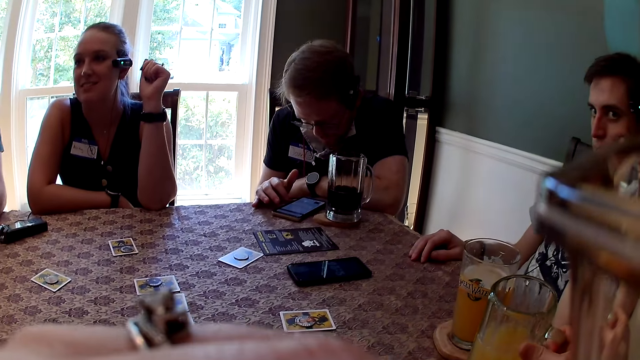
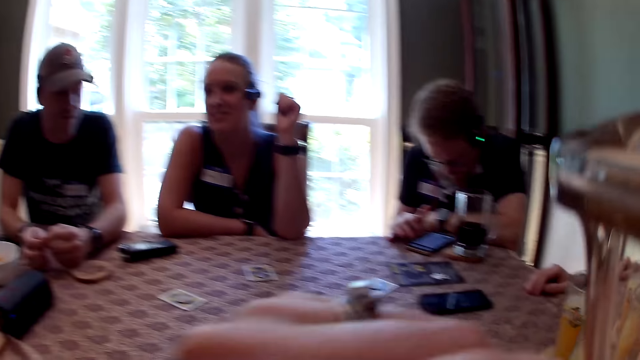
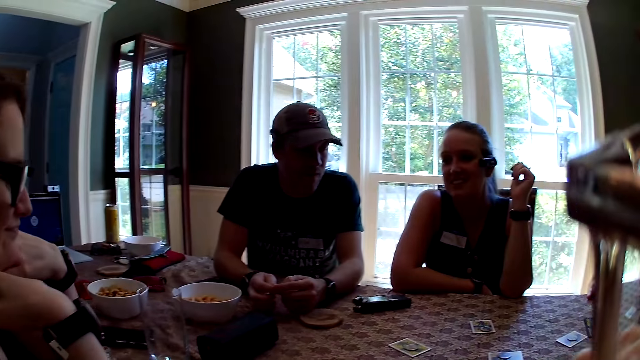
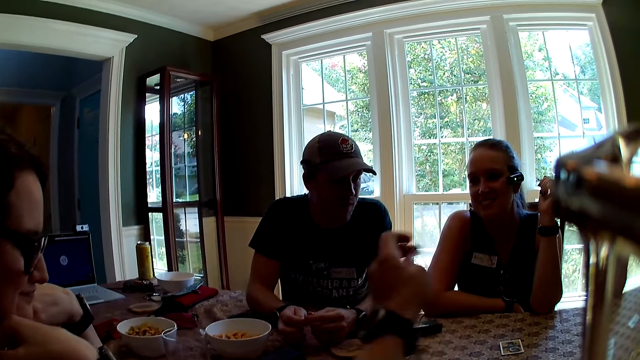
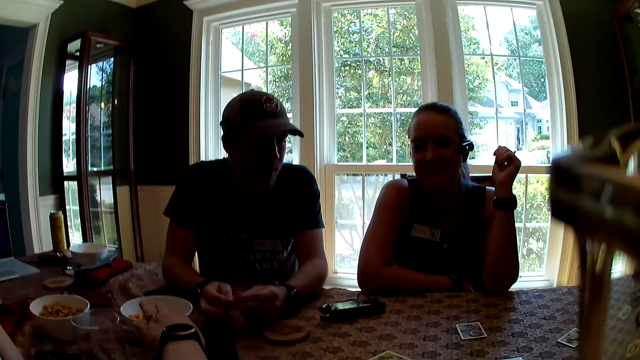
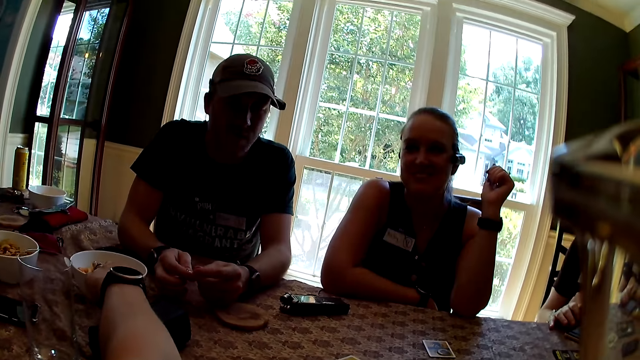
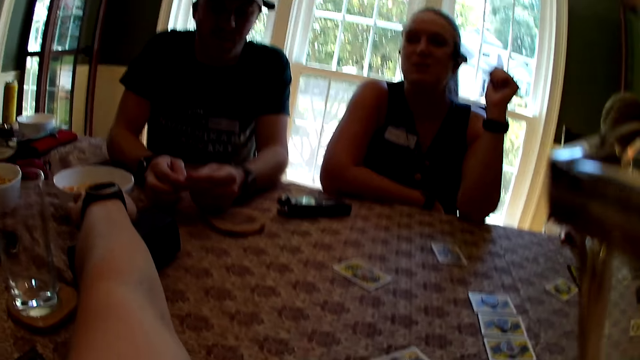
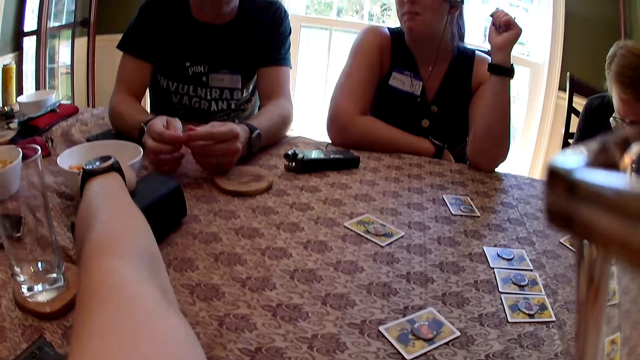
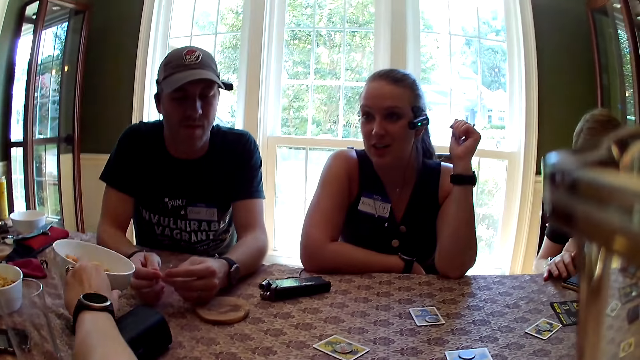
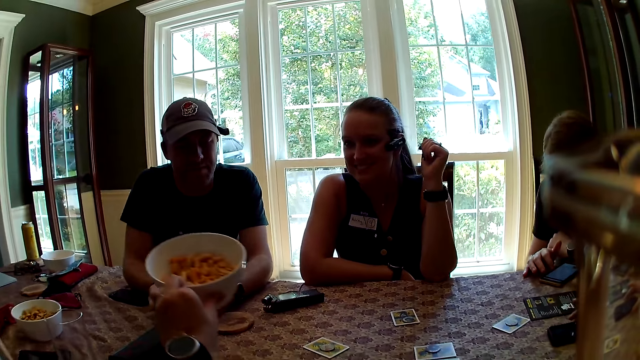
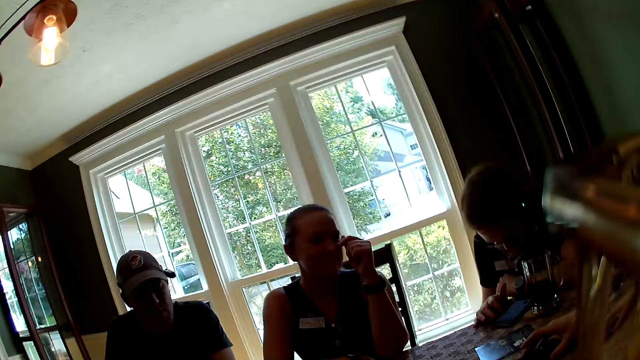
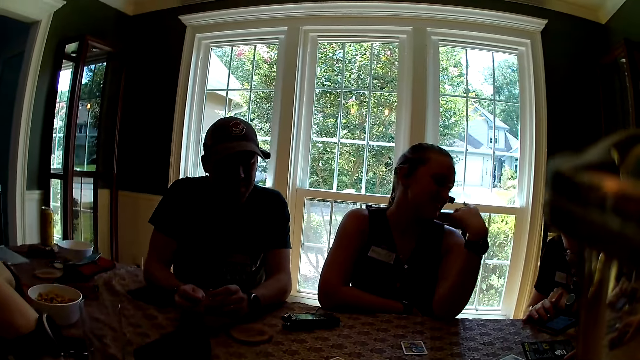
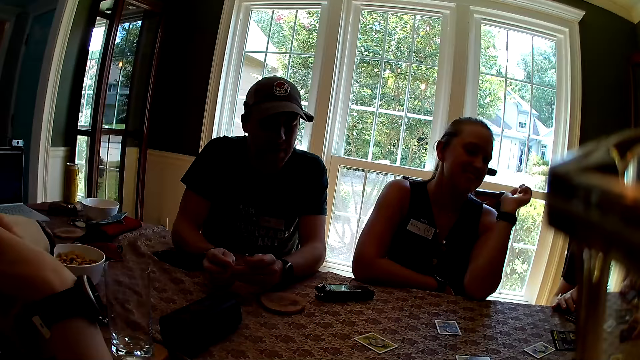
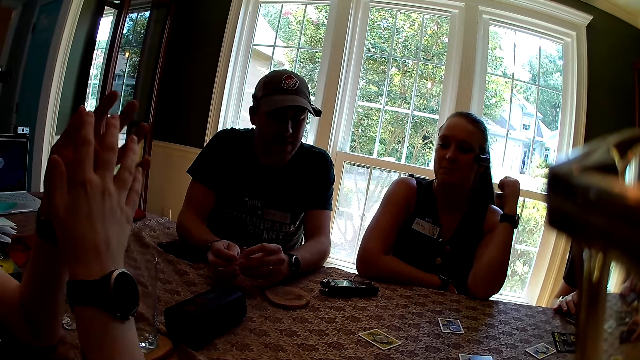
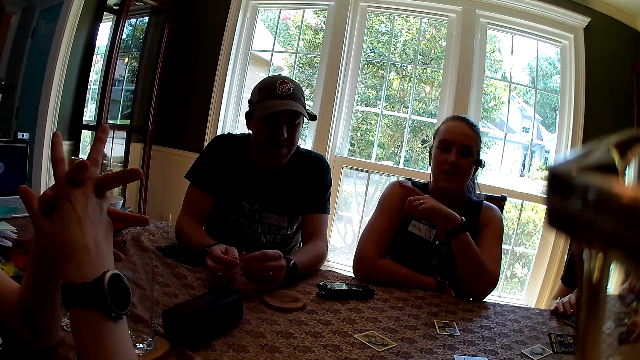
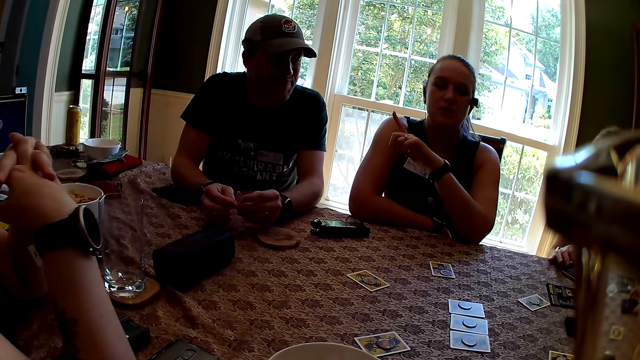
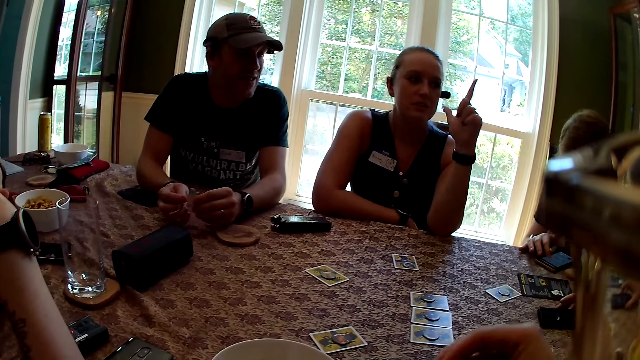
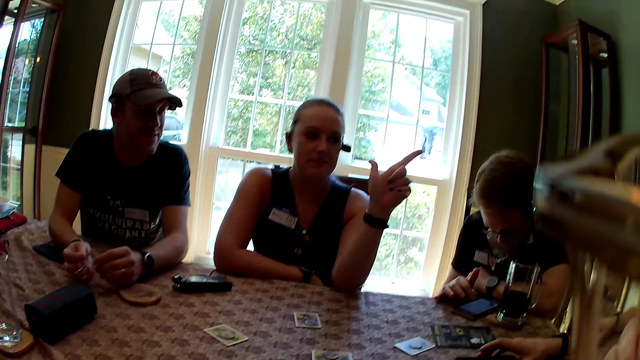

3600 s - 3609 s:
The camera wearer drops the cup of beer on the table with her right hand. She pulls a bowl with her left hand. She picks up the bowl from the table with her left hand. A lady interacts with a man.

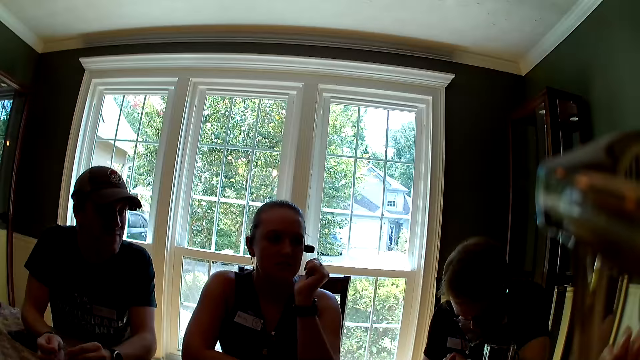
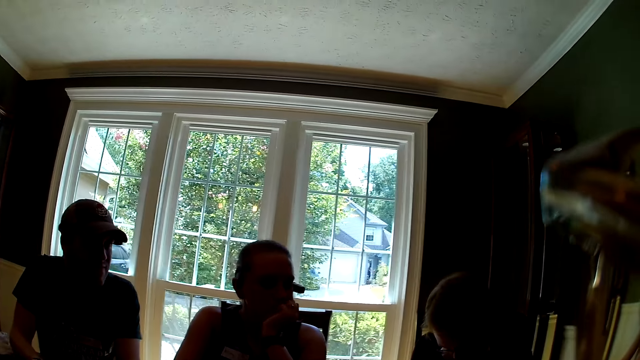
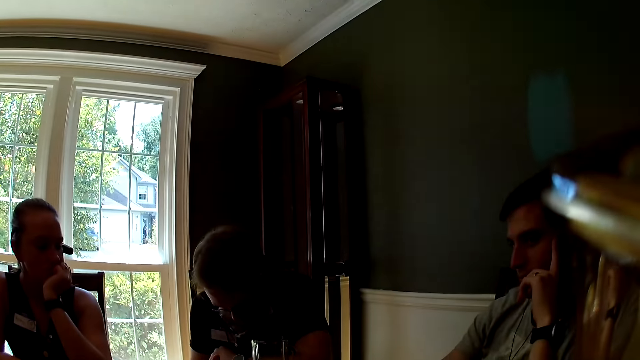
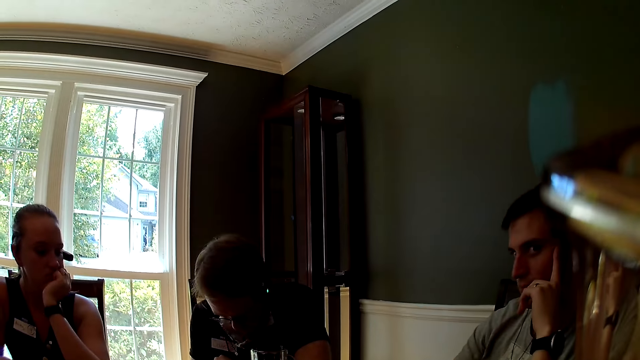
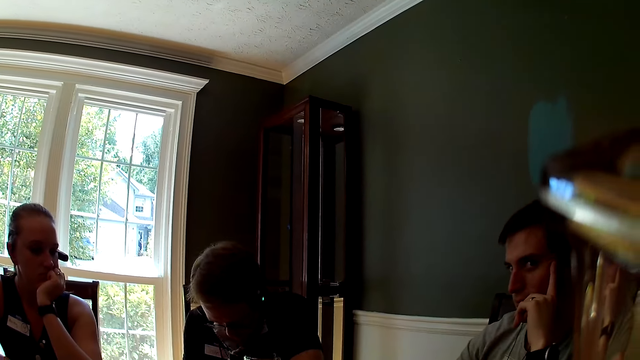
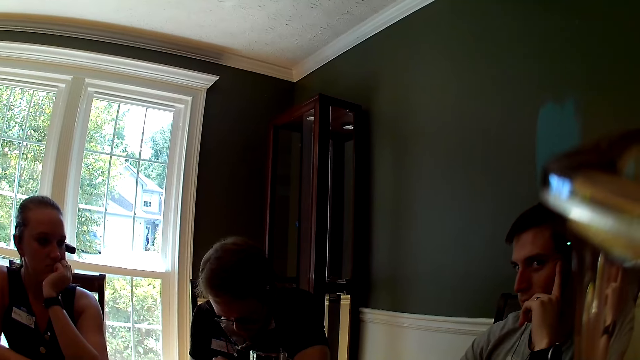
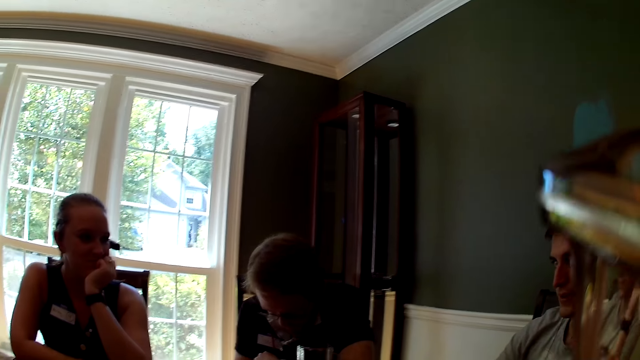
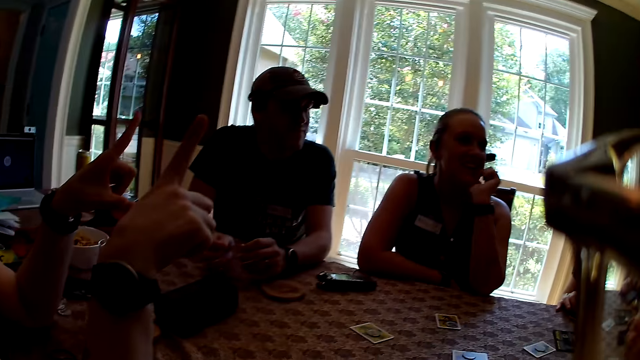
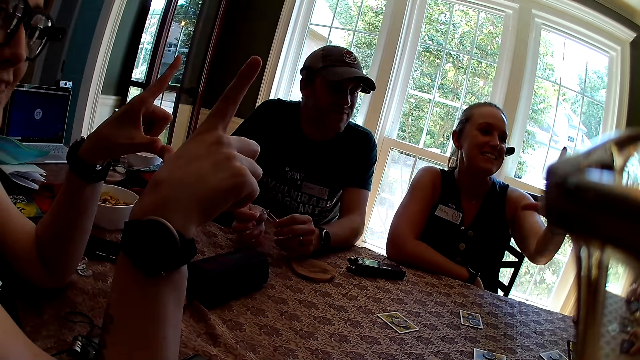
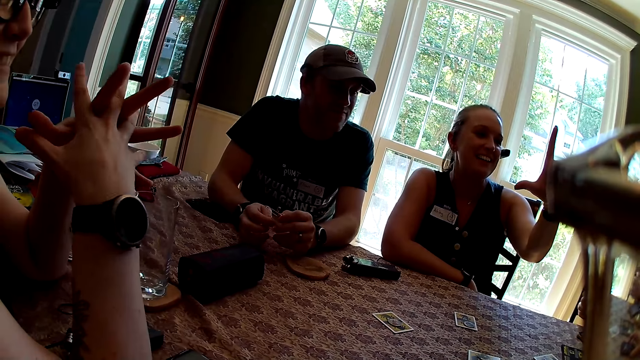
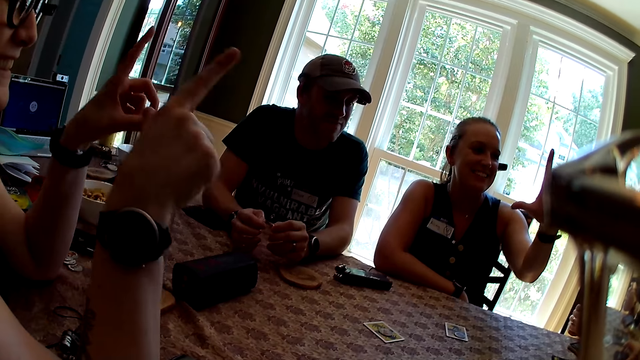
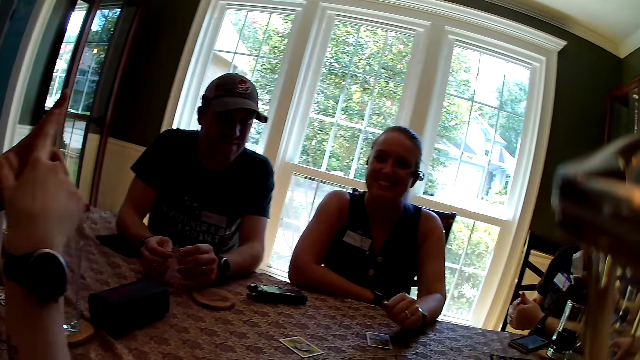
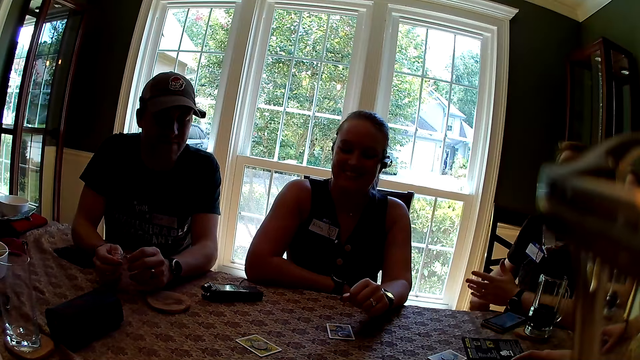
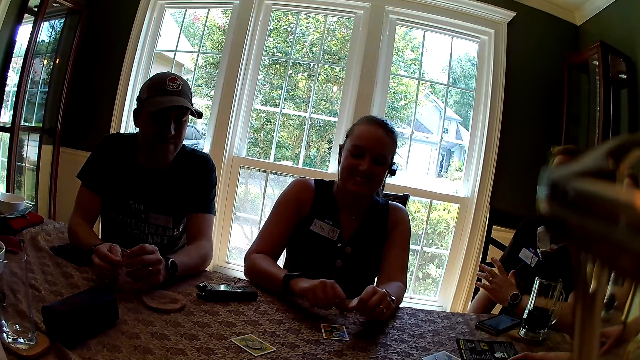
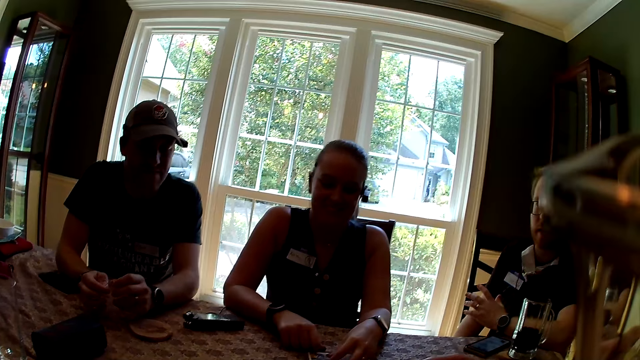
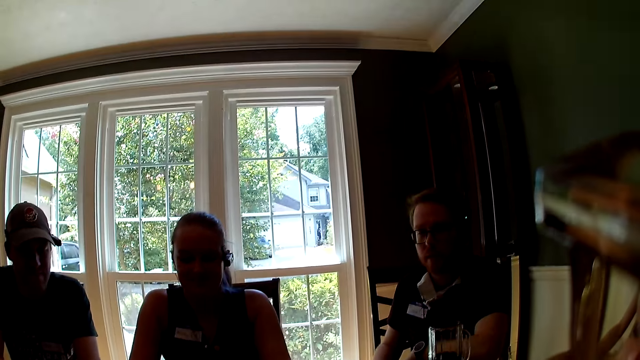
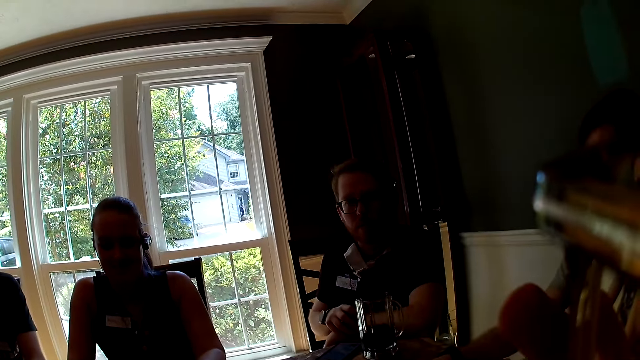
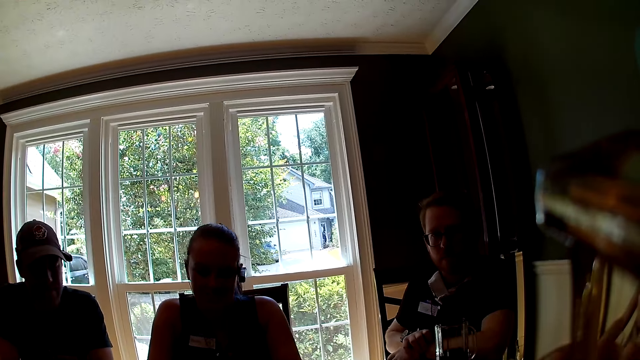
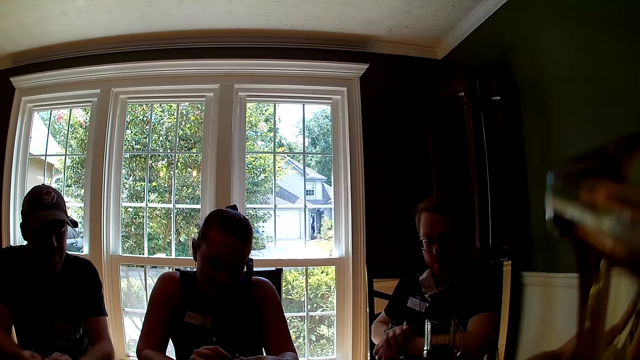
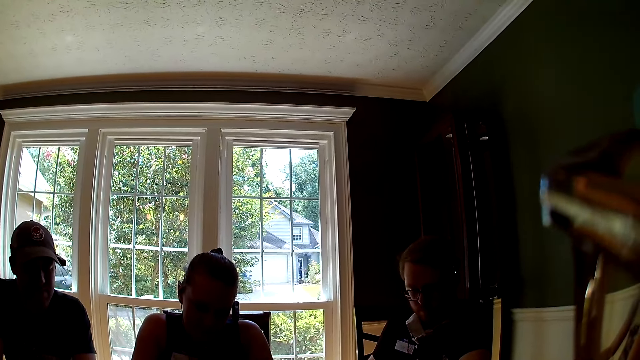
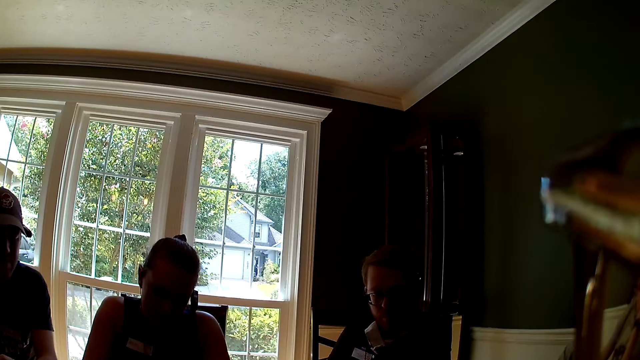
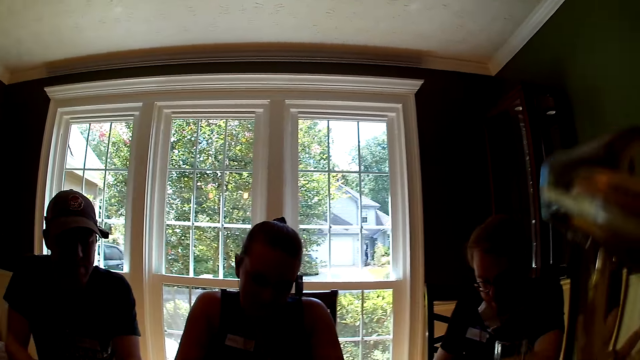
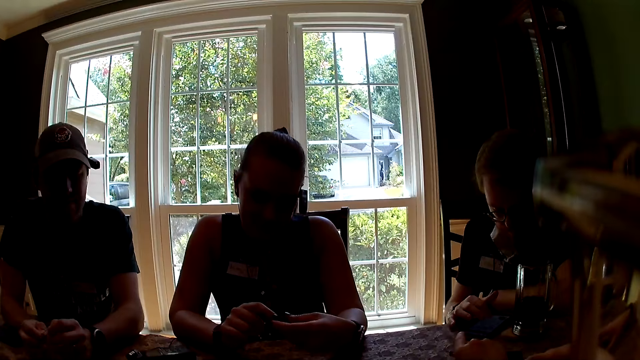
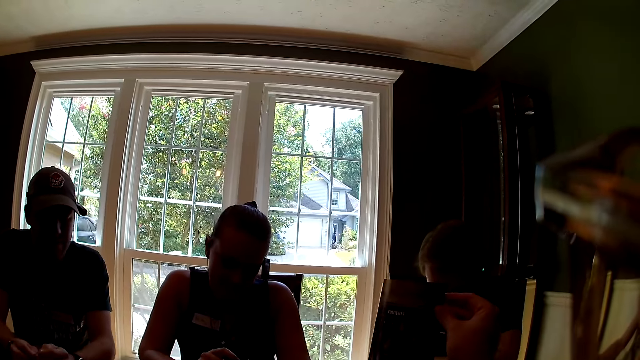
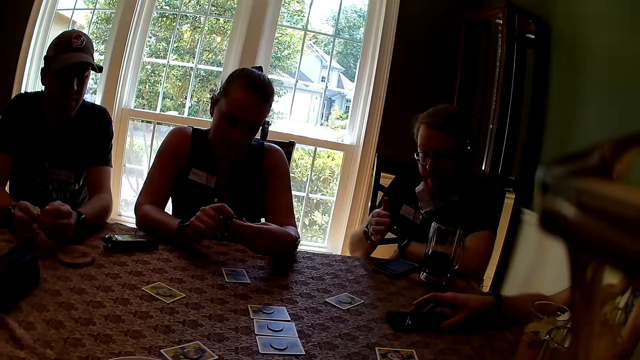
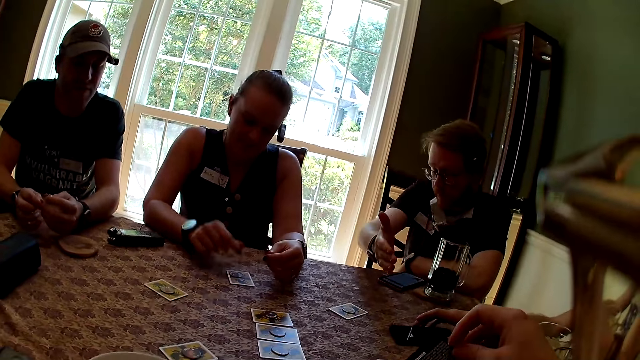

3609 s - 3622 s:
The camera wearer looks around a room. A man interacts with the camera wearer. A lady interacts with another lady. A woman touches a card with both hands. The camera wearer interacts with another man. The other man interacts with the camera wearer. The camera wearer holds a manual pamphlet in her right hand.
